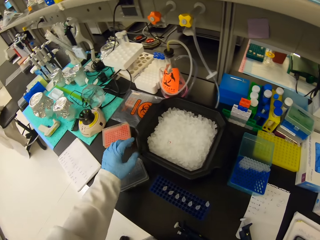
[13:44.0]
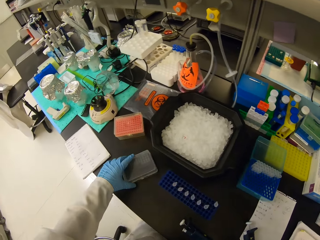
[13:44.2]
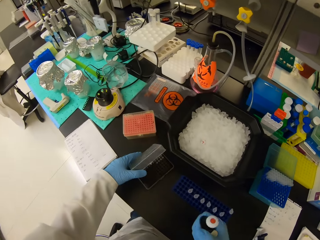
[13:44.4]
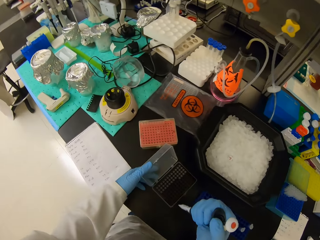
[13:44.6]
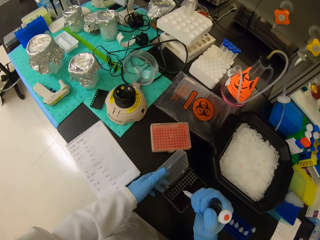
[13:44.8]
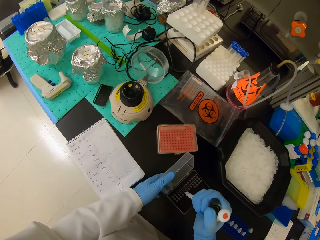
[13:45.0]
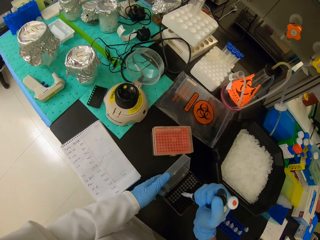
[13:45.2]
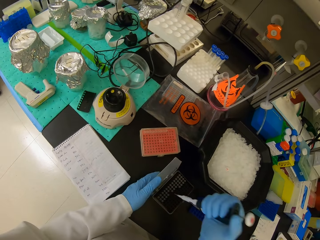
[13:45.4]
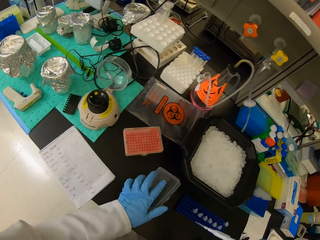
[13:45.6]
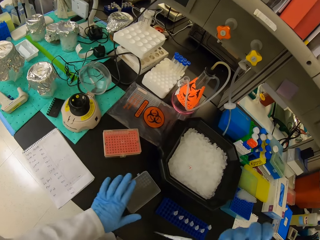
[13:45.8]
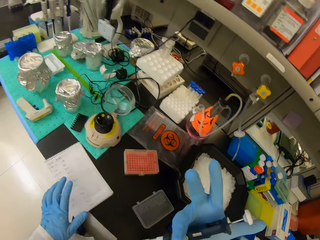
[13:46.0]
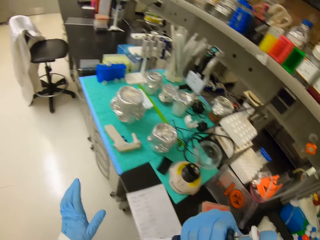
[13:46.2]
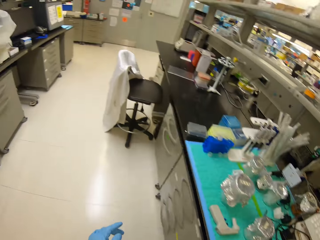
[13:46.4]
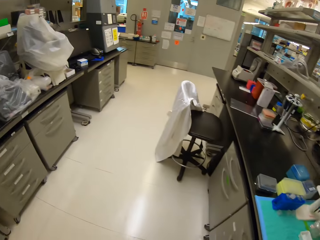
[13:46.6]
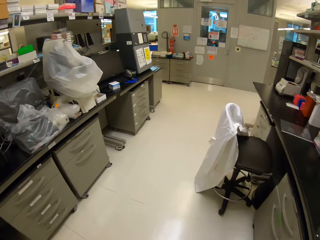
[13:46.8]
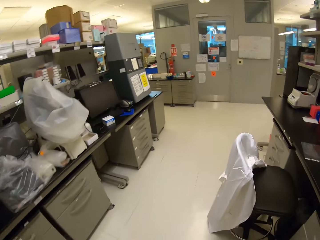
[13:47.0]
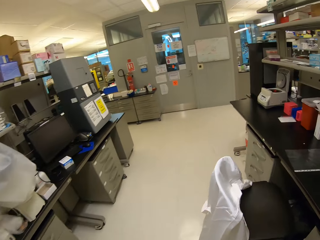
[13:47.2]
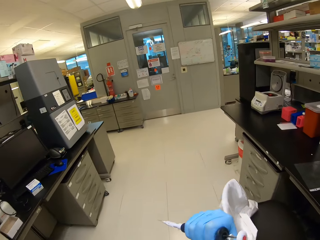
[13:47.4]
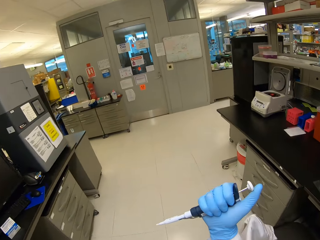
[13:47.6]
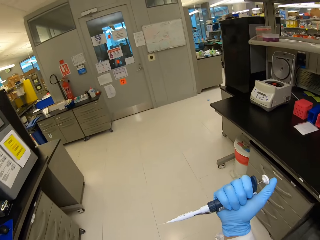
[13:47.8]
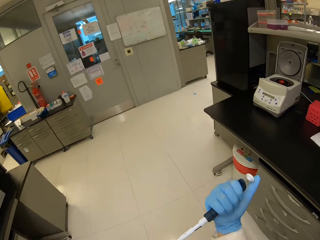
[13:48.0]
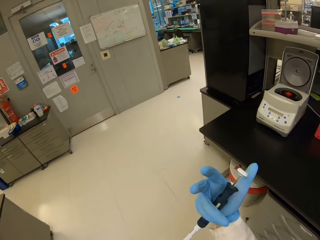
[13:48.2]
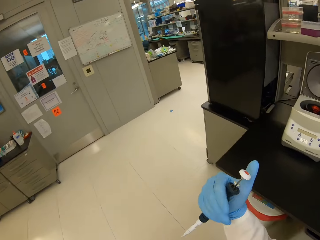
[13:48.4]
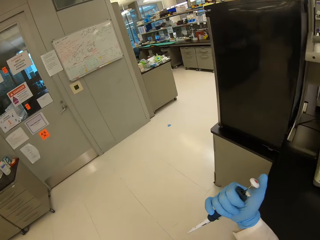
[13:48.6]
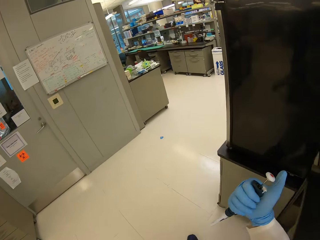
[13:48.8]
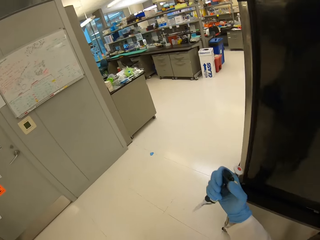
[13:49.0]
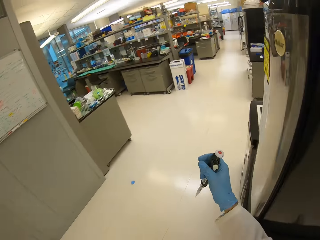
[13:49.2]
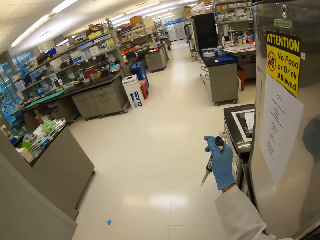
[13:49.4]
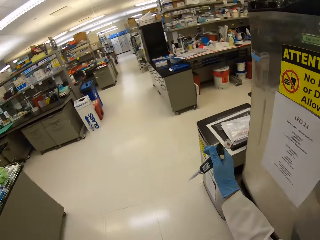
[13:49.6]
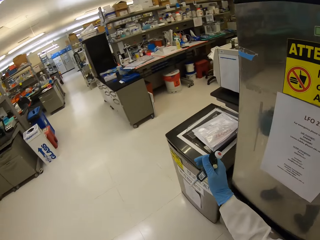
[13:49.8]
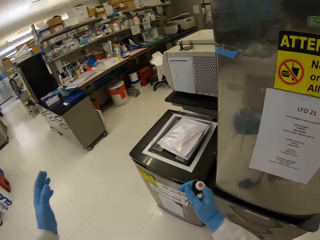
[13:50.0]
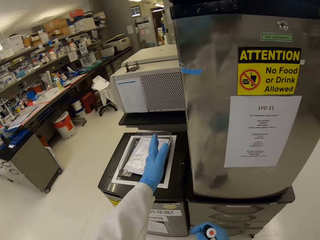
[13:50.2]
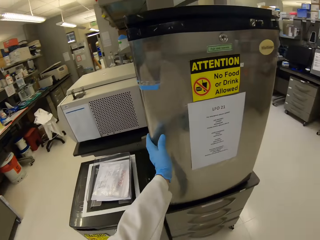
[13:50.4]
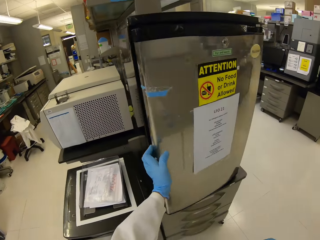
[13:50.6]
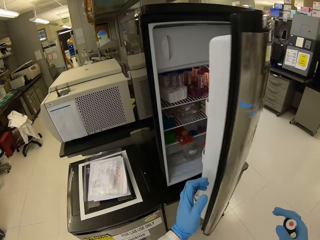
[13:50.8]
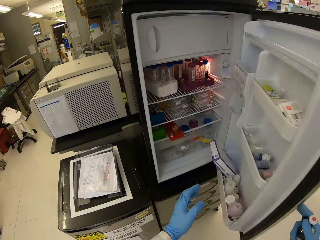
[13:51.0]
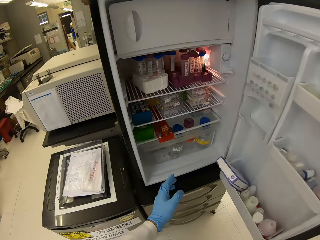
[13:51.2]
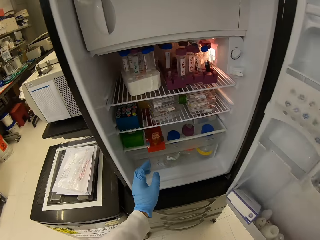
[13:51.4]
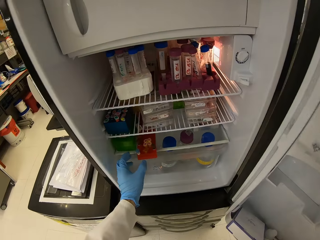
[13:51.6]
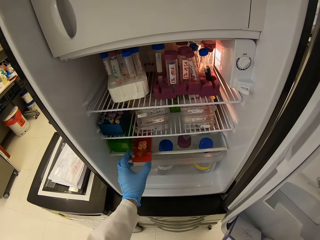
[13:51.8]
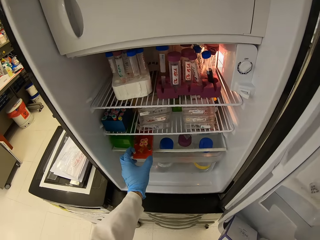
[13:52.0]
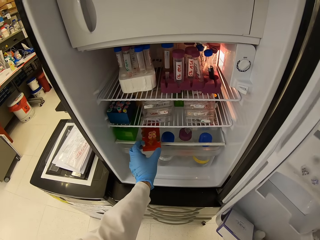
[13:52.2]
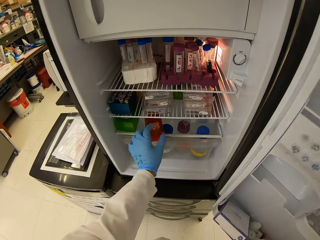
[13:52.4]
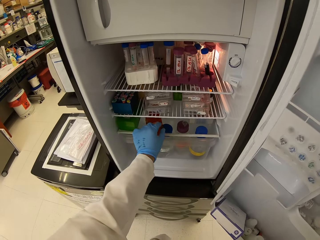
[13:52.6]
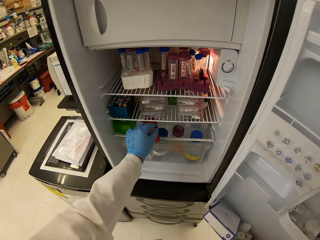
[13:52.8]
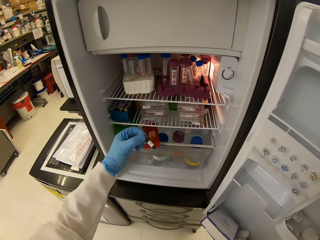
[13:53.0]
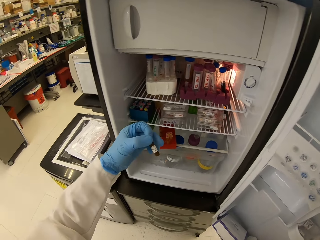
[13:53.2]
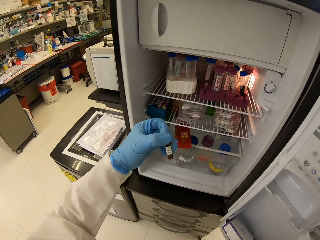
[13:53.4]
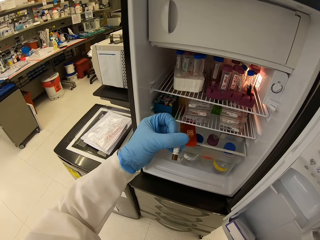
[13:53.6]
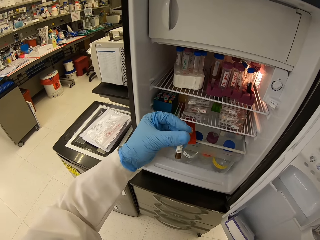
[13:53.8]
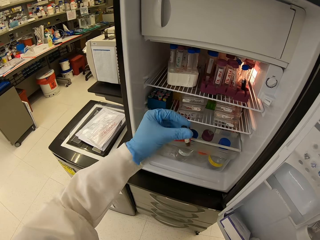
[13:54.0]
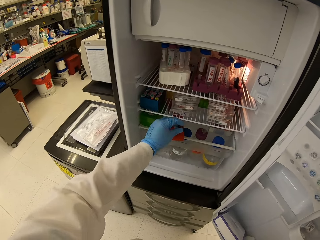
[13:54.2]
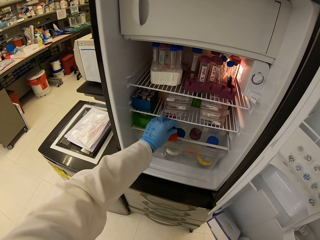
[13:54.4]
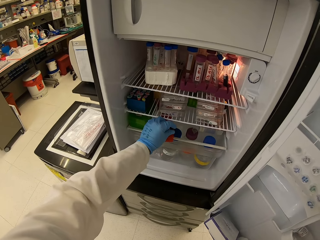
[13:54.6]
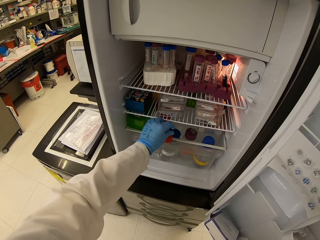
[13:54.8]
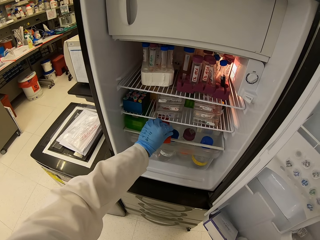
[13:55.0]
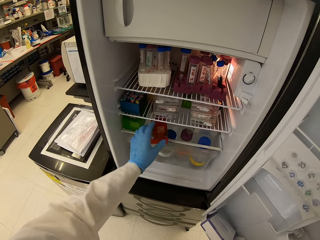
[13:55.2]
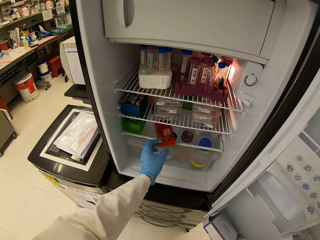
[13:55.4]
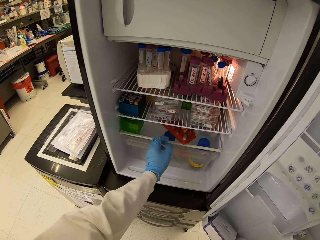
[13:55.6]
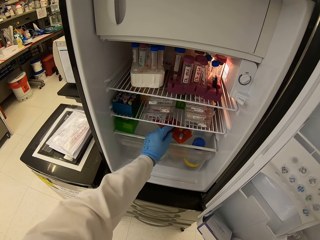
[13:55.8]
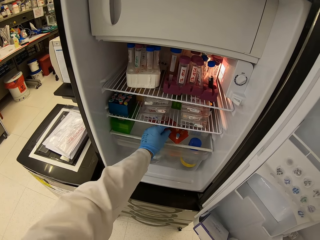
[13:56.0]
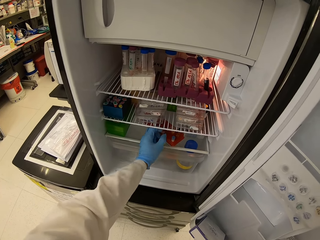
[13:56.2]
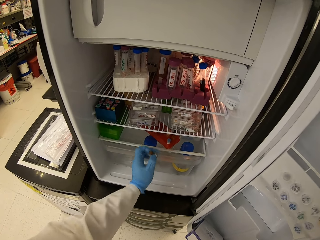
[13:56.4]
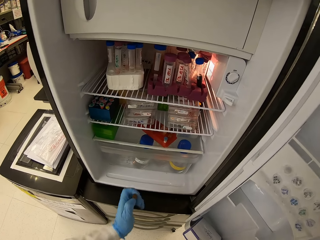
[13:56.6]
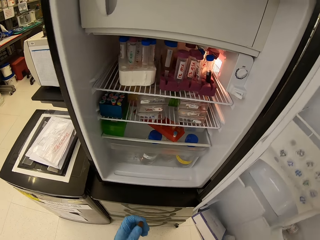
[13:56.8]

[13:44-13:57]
The camera wearer places a test tube in an ice cube tray. They insert a dropper in the micropipette. They open a container. They close the dropper holder. They walk inside the laboratory. They open the fridge door. They pick up a test tube with solution.

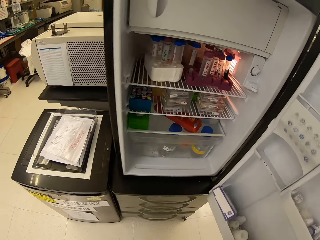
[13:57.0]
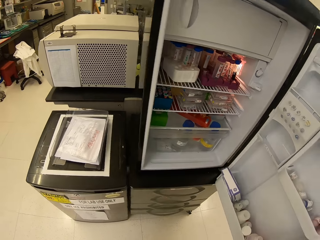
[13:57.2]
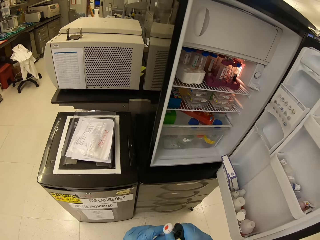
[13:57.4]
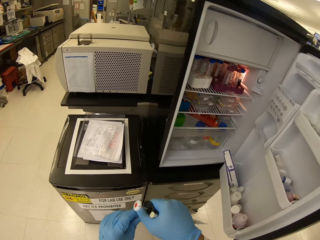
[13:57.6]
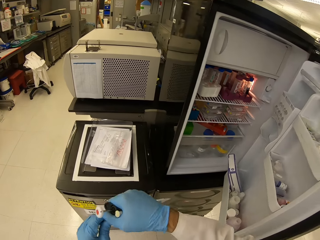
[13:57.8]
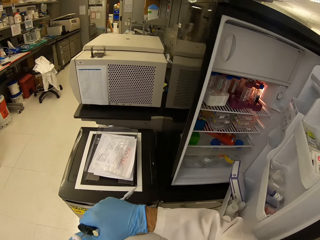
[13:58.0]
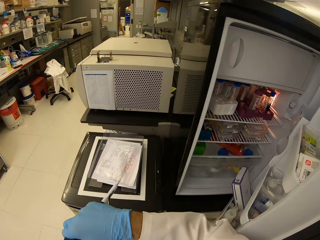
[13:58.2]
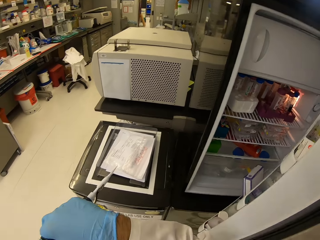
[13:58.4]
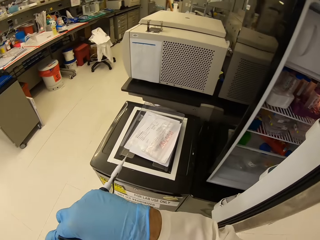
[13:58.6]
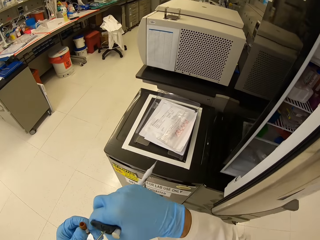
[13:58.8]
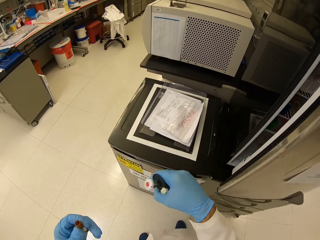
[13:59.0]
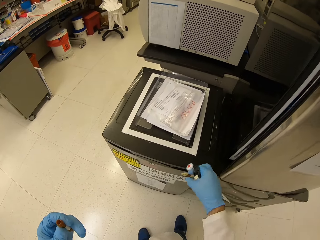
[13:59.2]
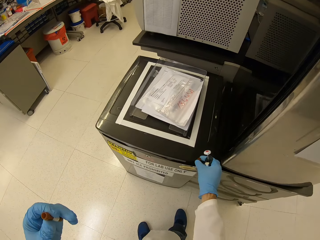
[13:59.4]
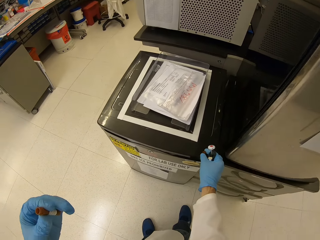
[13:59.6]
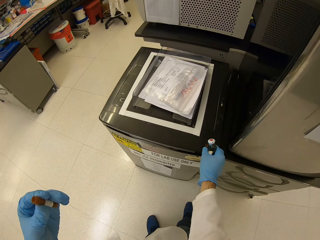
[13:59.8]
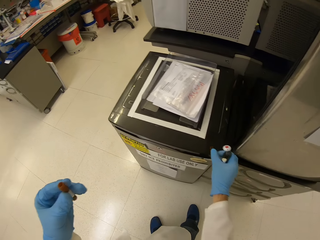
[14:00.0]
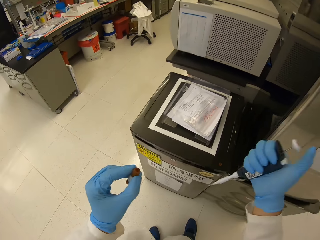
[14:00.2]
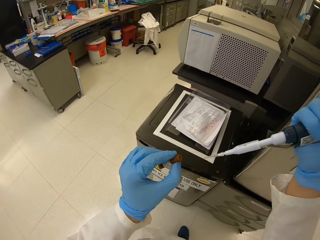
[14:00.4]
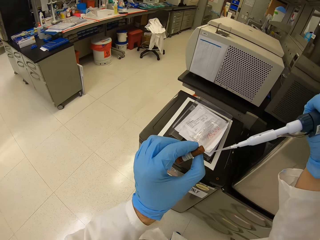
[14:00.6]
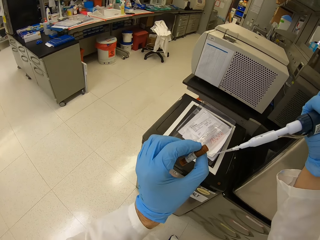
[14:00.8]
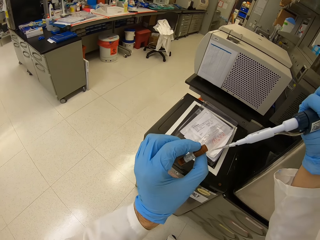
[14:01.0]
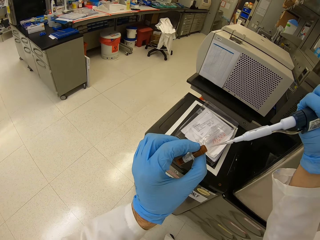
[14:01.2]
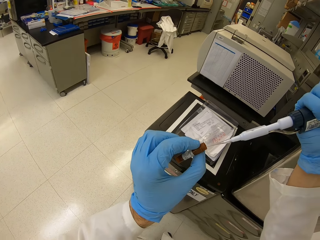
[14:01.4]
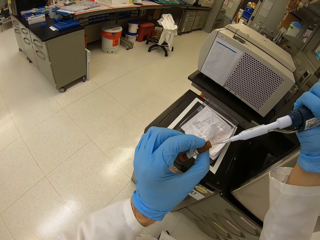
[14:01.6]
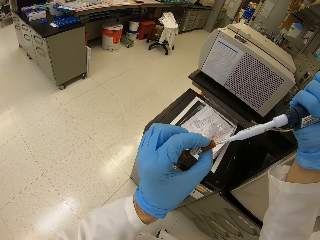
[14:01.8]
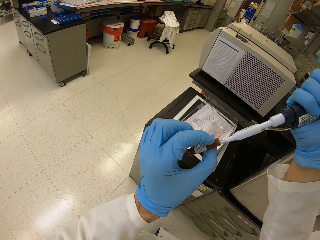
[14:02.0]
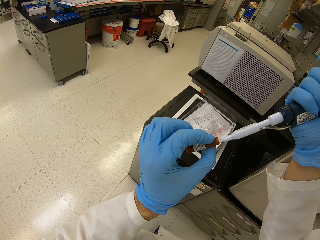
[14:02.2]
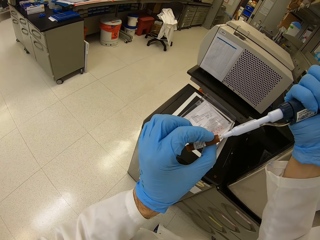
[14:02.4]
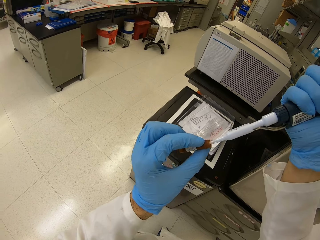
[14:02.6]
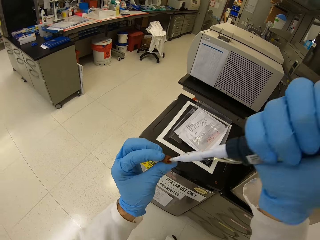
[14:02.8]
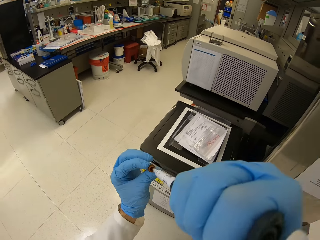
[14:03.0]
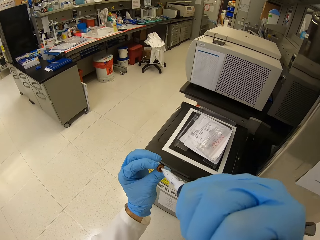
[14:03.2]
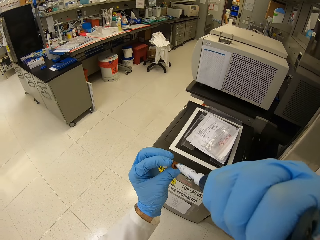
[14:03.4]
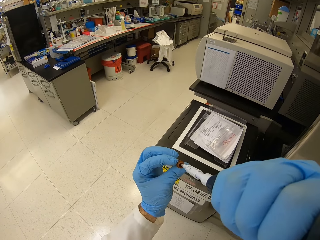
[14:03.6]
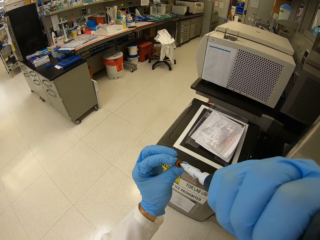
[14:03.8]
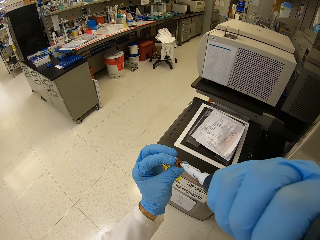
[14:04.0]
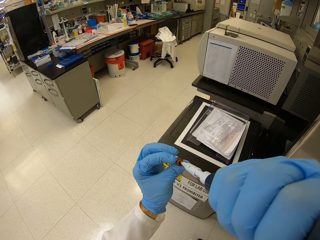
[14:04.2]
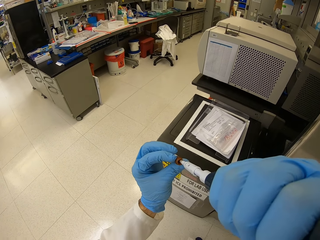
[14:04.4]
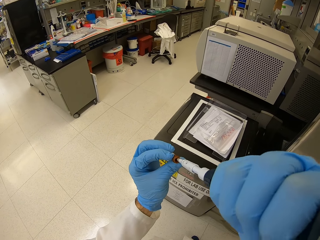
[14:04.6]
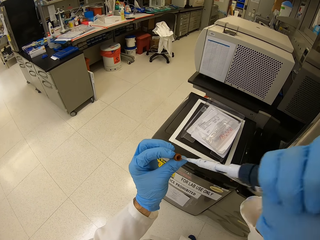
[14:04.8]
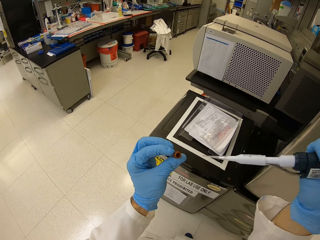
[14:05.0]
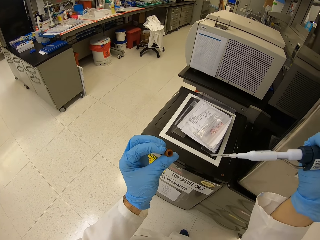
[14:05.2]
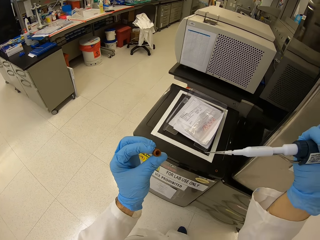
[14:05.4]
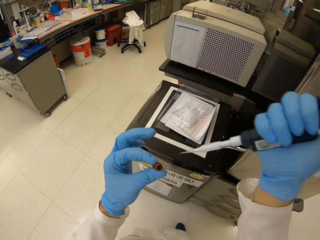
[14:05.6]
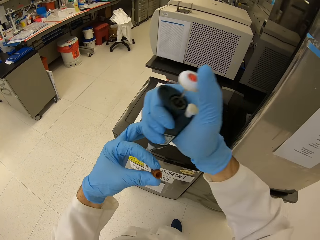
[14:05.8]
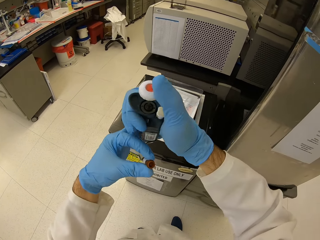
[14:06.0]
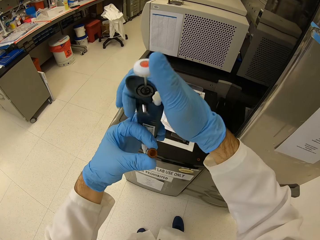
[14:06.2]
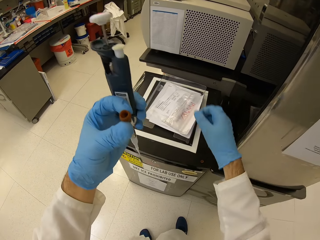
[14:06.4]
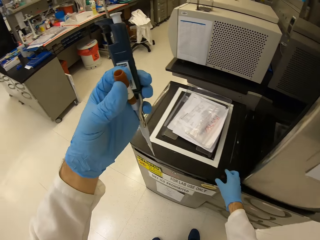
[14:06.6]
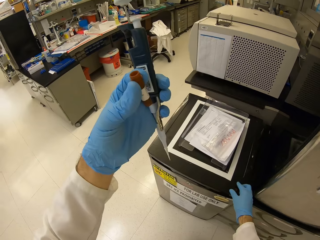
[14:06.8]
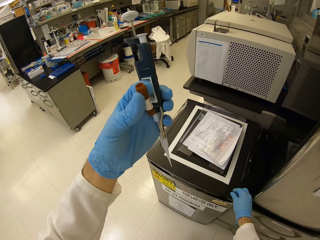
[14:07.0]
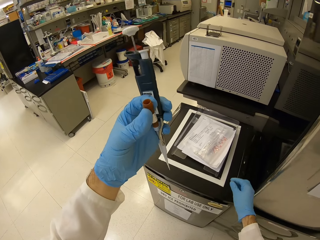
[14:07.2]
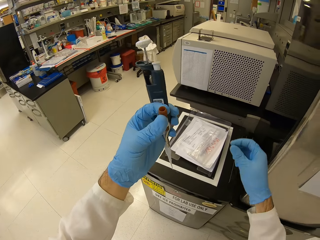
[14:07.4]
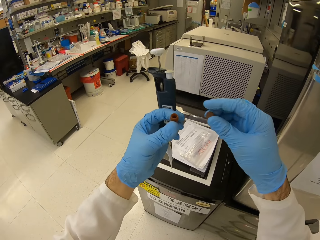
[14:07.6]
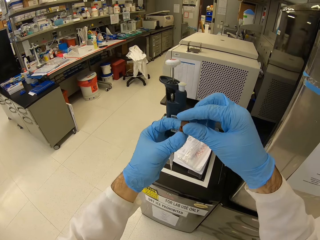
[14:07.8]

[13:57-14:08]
The camera wearer opens the test tube. They close the fridge. They put something into the test tube. They suck the solution.
